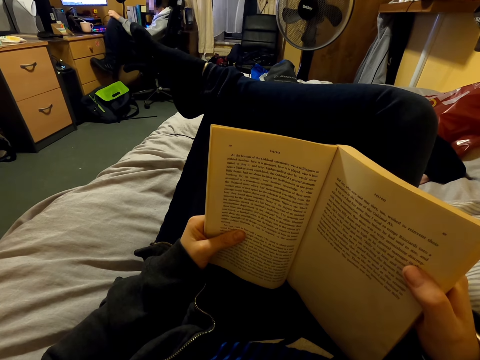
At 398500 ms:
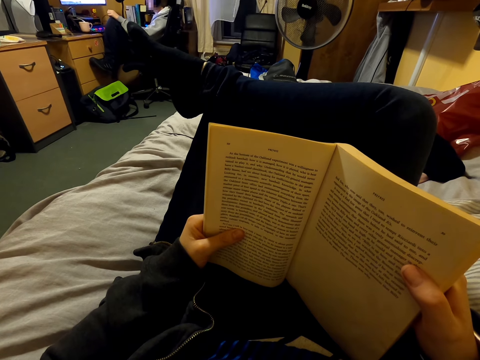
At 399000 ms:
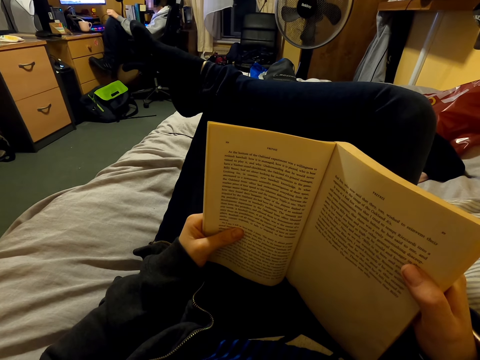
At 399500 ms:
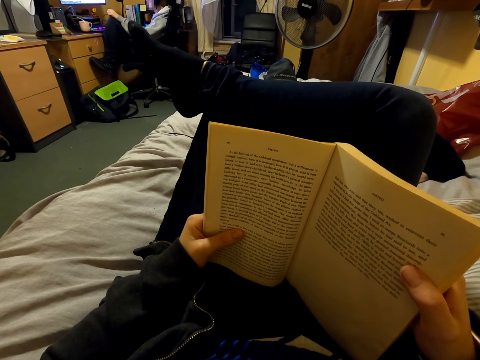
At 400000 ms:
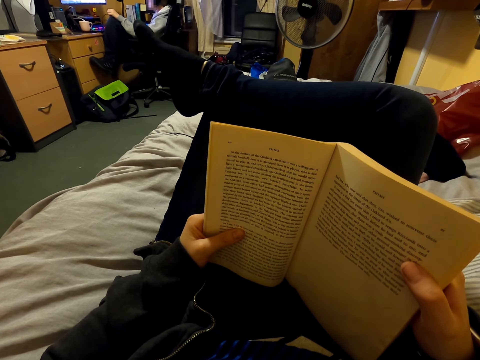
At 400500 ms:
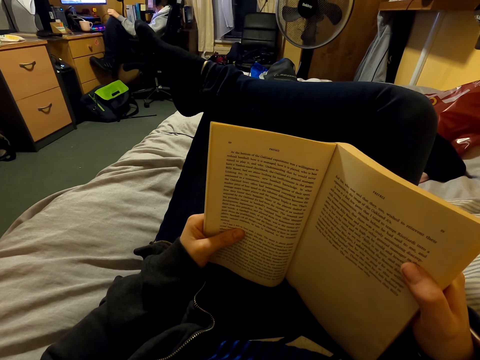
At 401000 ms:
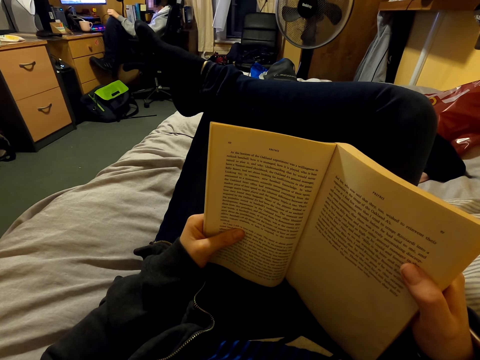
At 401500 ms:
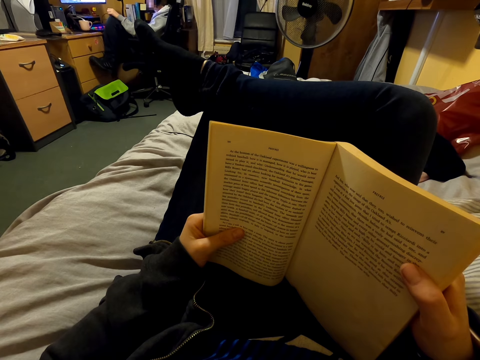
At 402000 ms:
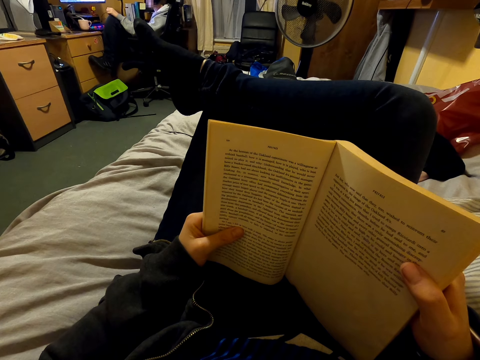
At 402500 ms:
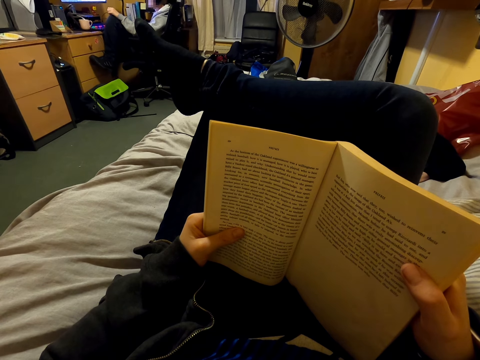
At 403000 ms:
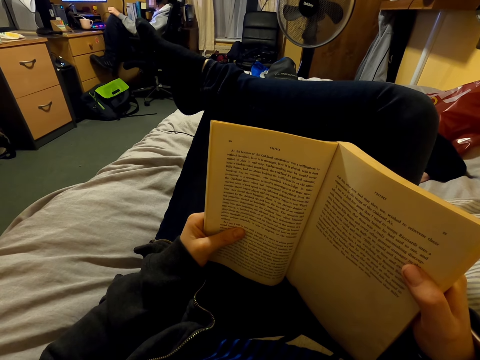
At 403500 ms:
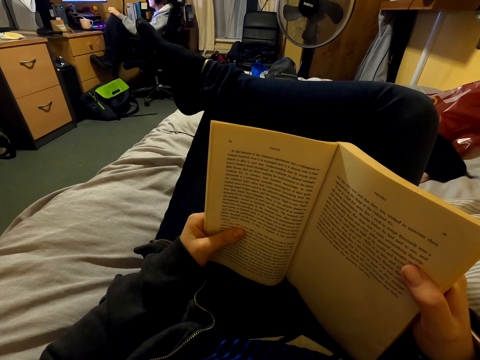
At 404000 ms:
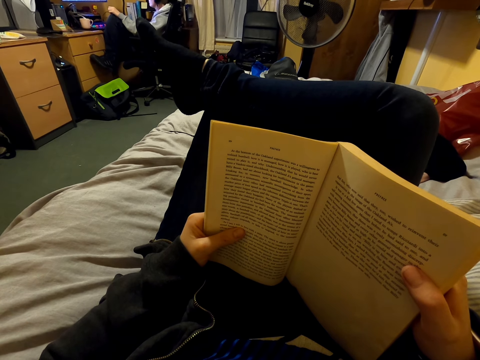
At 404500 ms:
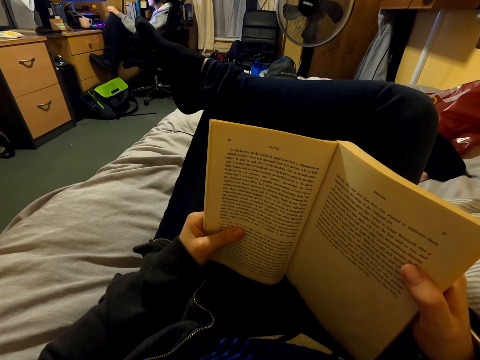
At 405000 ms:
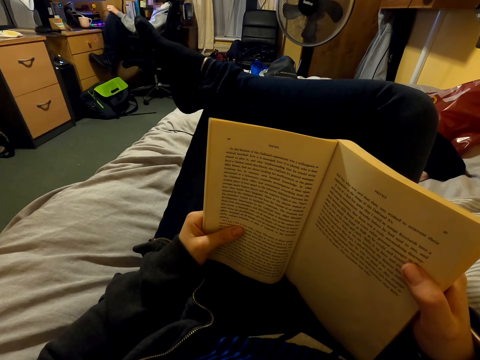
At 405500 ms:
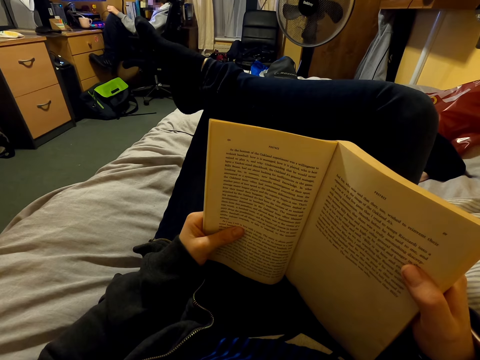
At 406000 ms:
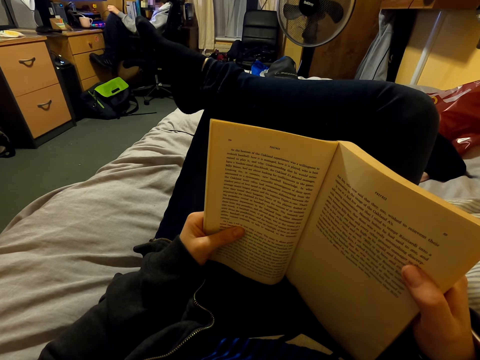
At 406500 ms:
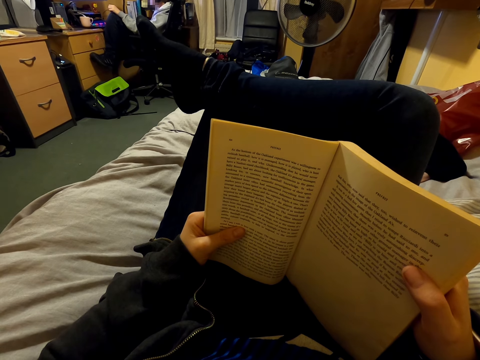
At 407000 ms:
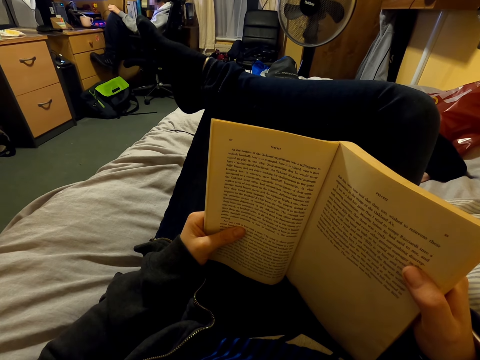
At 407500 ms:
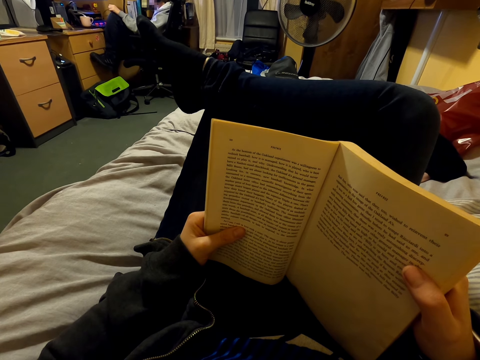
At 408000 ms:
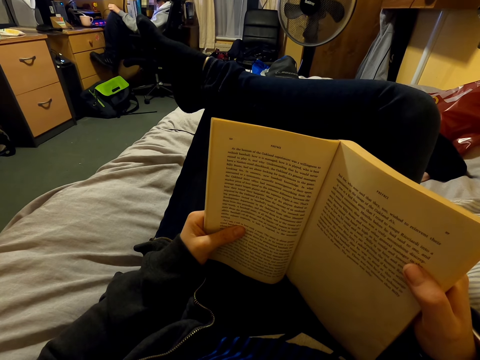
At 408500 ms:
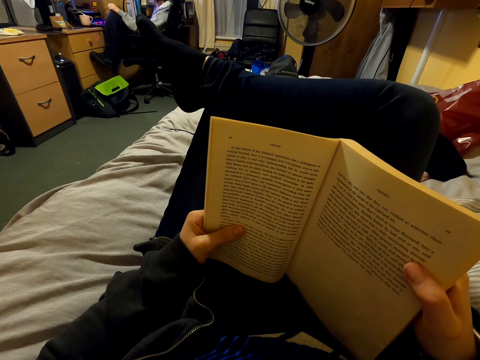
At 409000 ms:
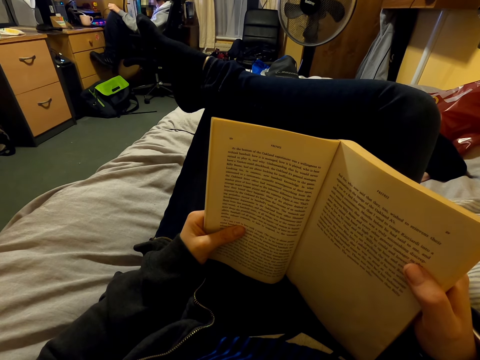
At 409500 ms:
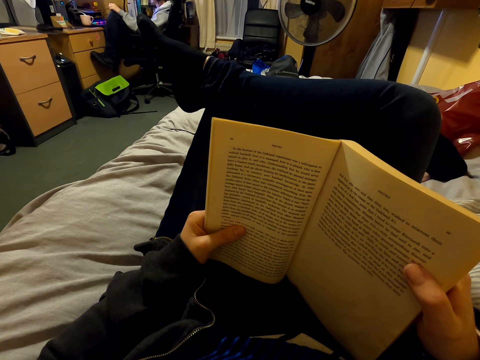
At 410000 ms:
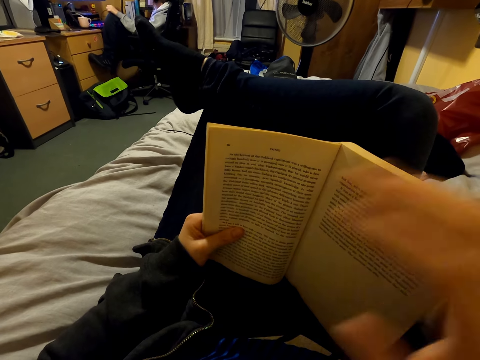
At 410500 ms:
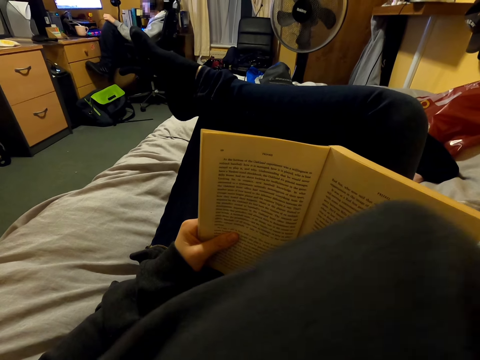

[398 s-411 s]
The camera wearer holds a book with both hands. They scratch the neck.

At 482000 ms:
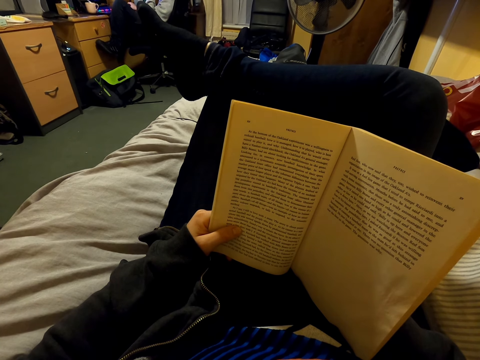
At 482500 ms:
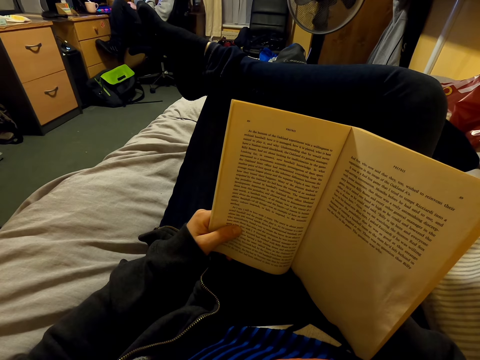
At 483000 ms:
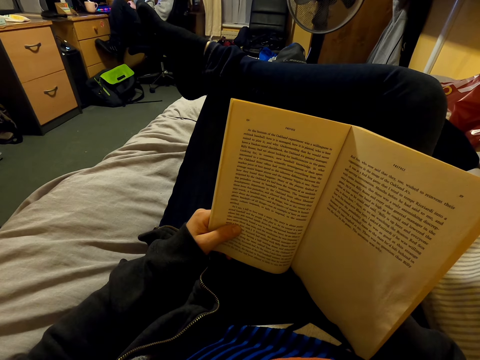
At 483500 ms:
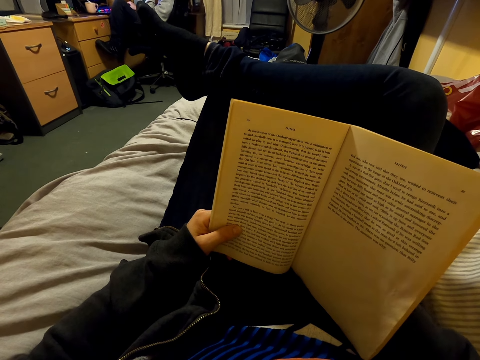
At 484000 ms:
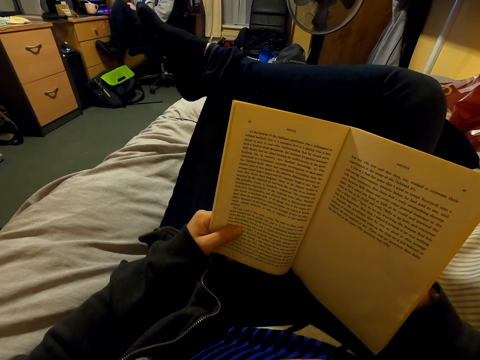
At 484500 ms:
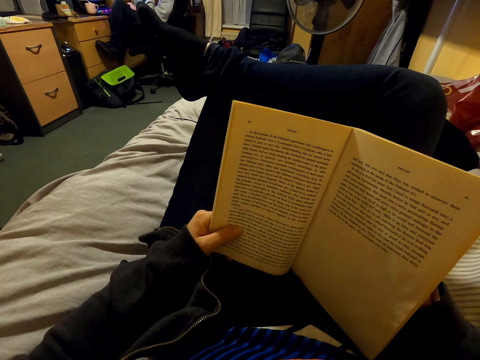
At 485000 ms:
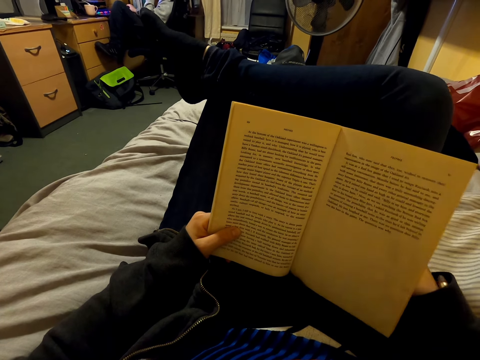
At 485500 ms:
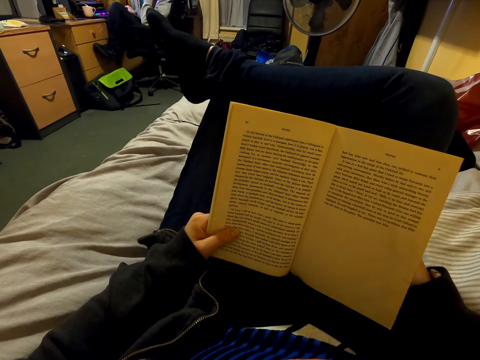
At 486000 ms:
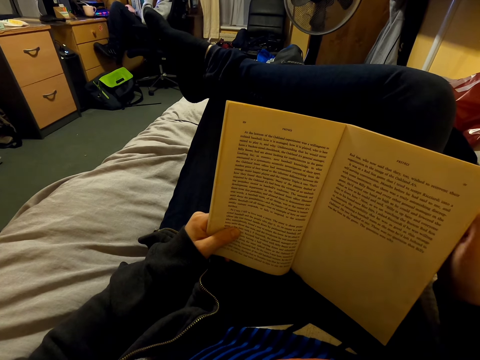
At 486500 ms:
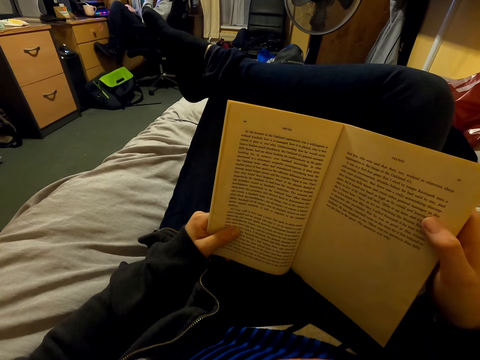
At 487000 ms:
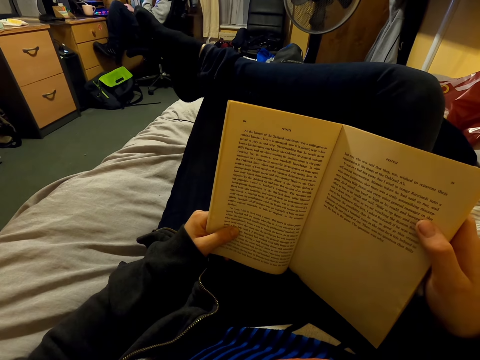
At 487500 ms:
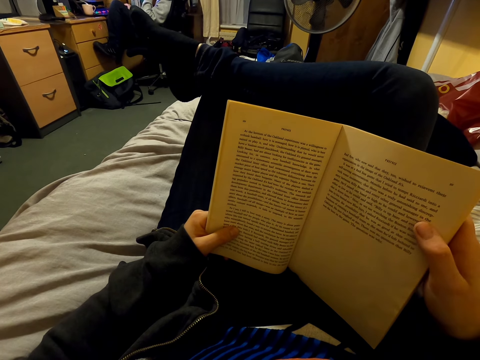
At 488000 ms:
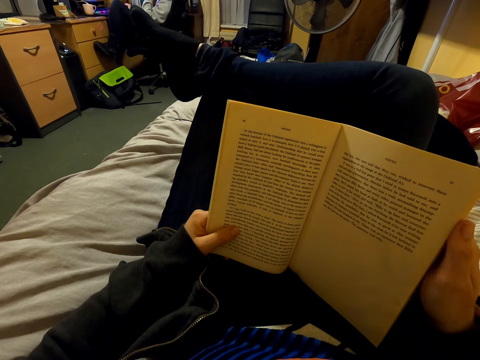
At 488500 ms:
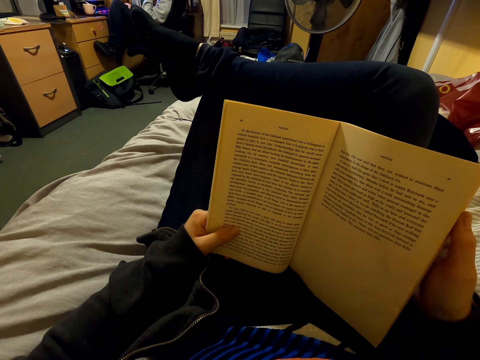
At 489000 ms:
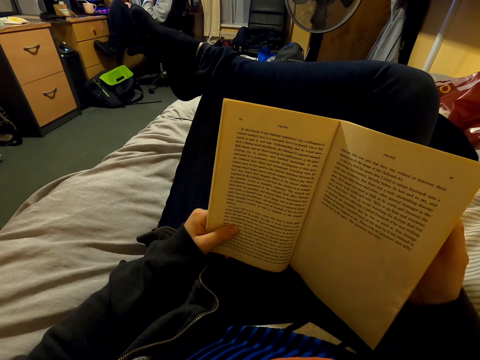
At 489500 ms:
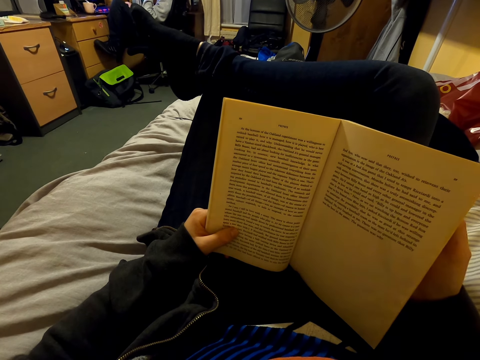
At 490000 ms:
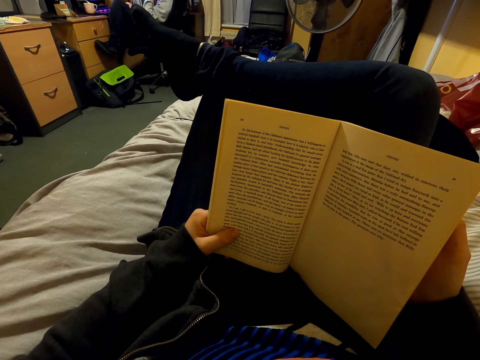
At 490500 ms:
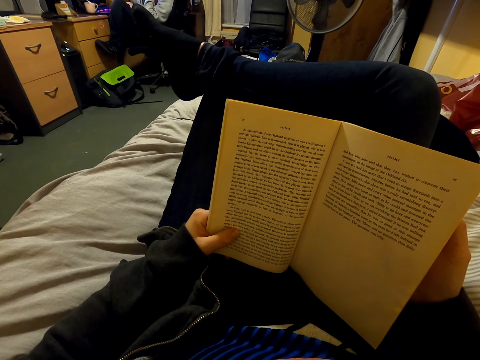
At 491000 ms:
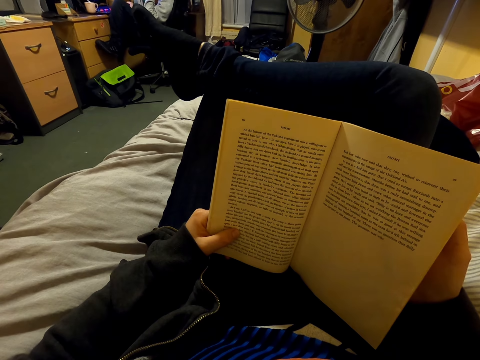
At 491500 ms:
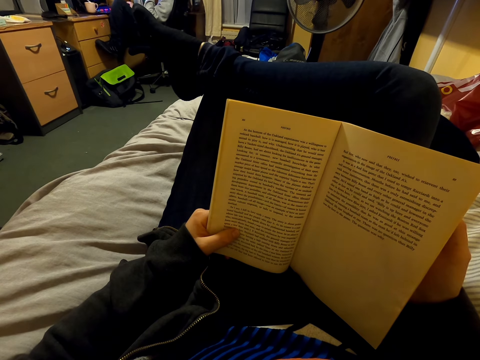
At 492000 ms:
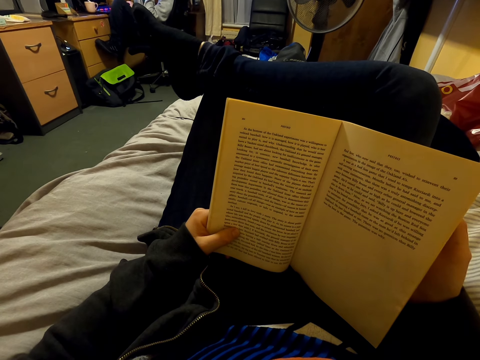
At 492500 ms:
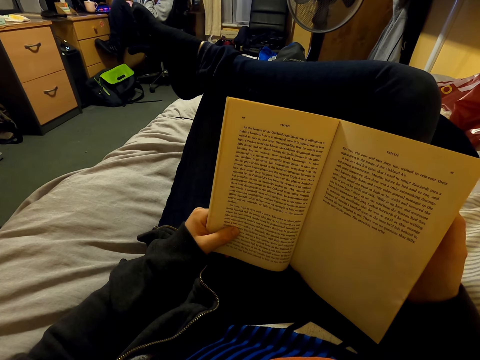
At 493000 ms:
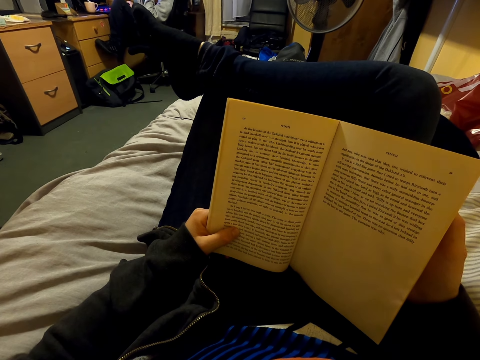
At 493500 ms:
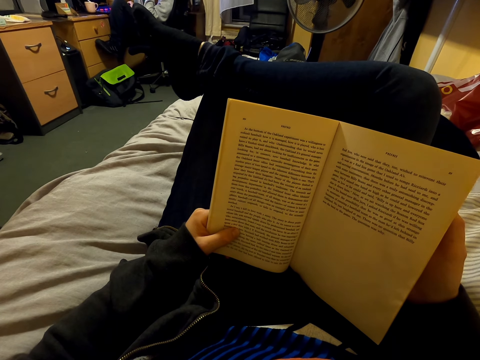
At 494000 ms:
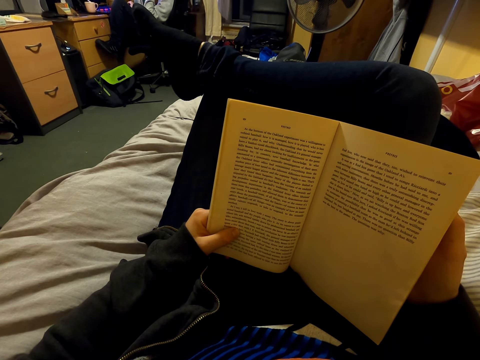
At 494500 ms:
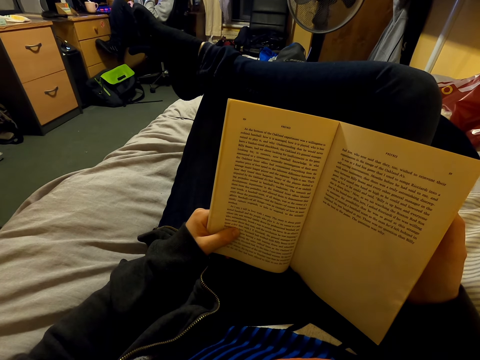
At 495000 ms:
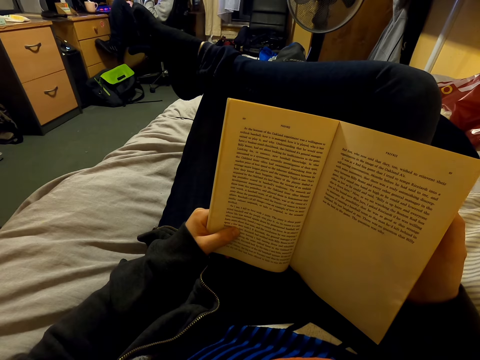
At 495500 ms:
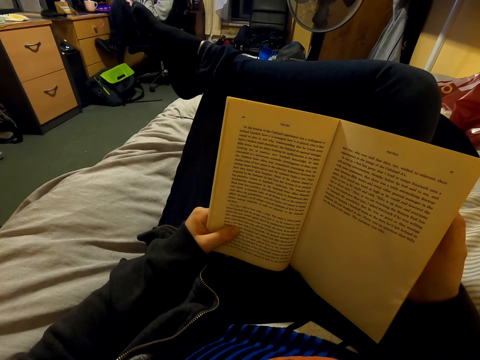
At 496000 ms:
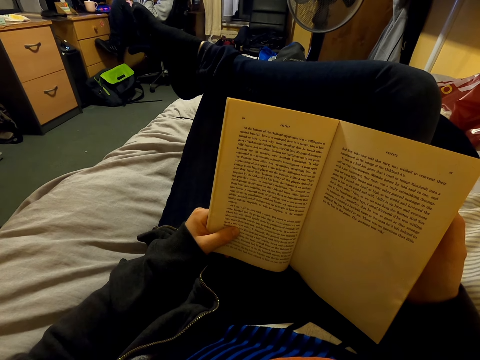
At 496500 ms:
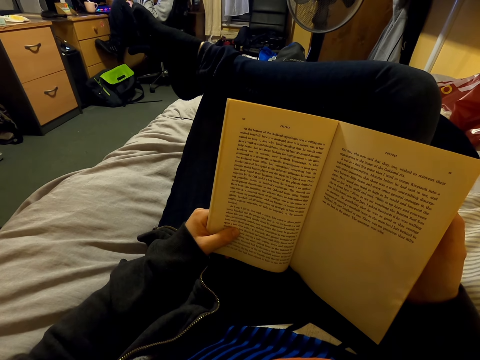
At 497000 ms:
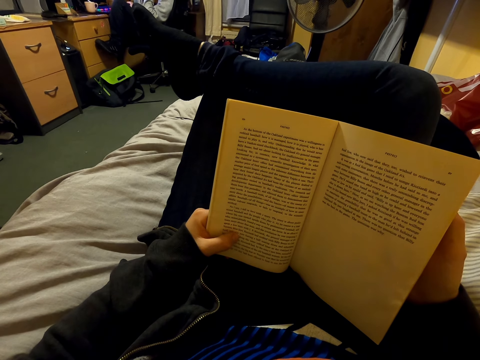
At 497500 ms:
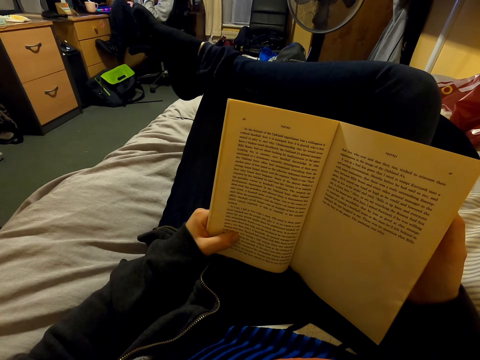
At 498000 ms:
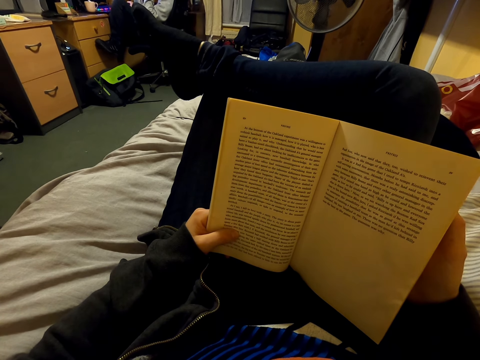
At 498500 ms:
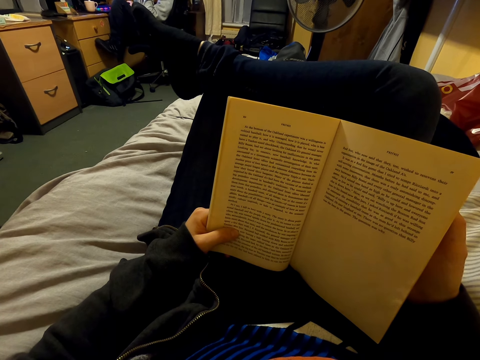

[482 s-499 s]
The camera wearer straightens the right hand. They hold a book with both hands. They read the book.
